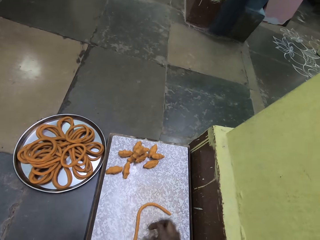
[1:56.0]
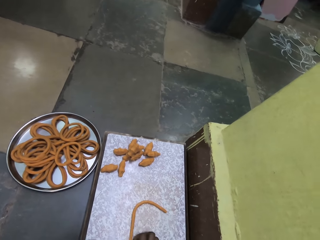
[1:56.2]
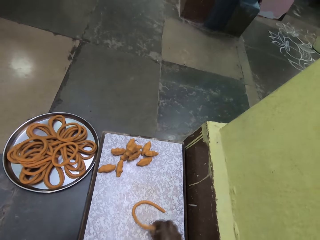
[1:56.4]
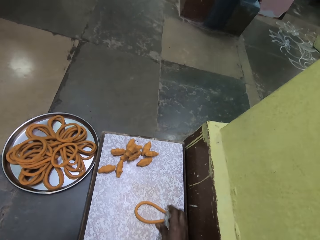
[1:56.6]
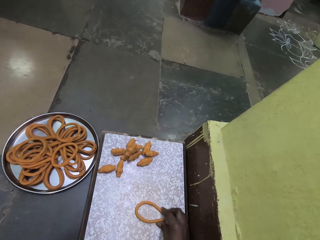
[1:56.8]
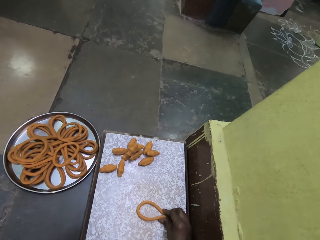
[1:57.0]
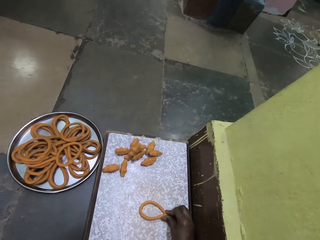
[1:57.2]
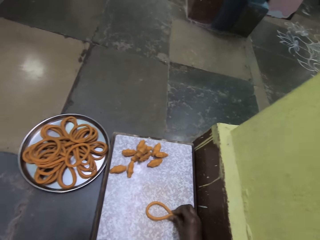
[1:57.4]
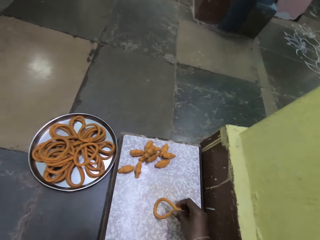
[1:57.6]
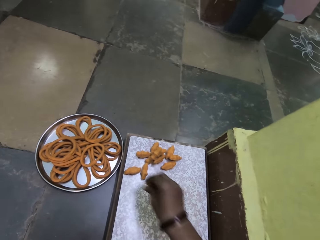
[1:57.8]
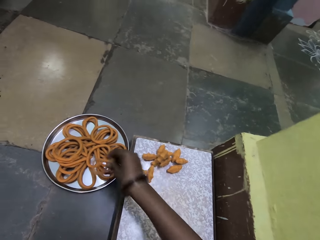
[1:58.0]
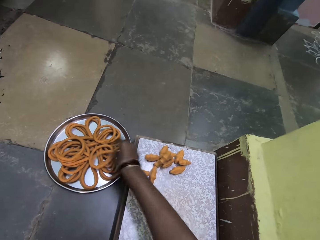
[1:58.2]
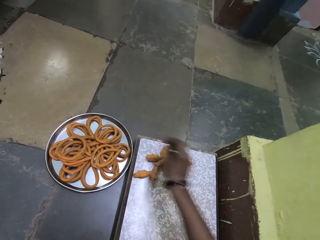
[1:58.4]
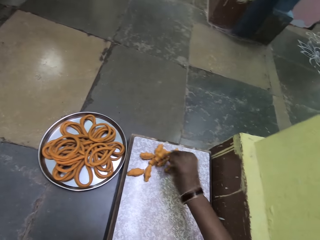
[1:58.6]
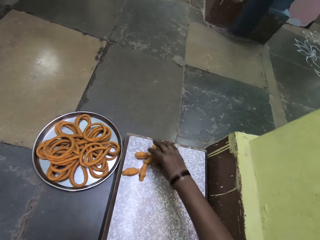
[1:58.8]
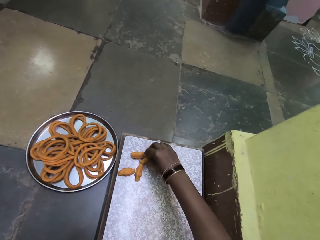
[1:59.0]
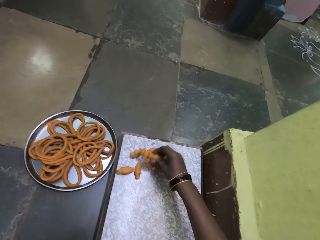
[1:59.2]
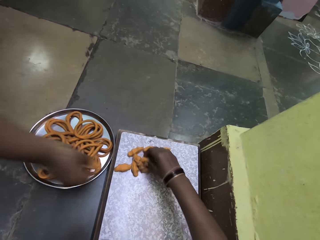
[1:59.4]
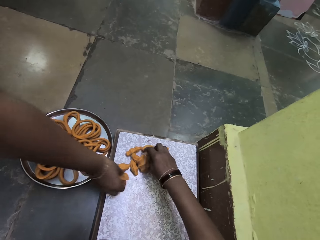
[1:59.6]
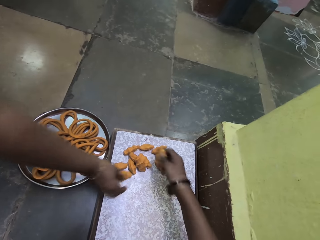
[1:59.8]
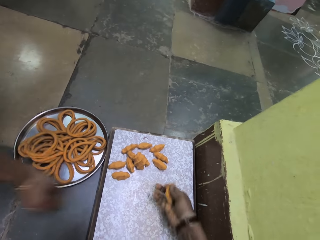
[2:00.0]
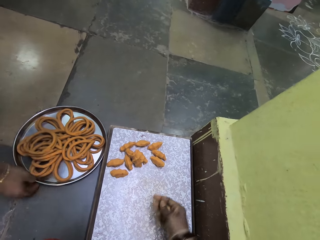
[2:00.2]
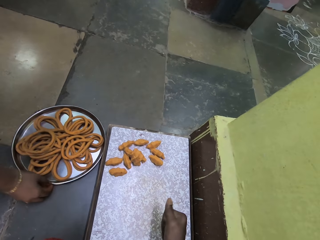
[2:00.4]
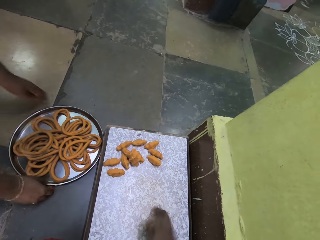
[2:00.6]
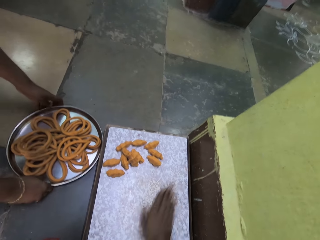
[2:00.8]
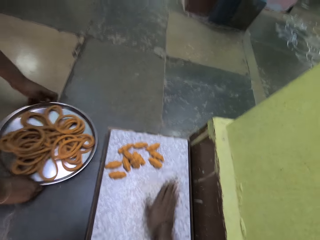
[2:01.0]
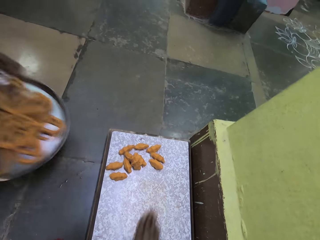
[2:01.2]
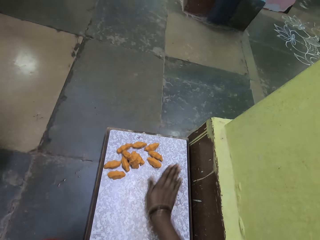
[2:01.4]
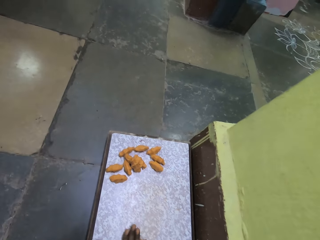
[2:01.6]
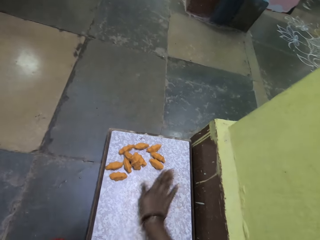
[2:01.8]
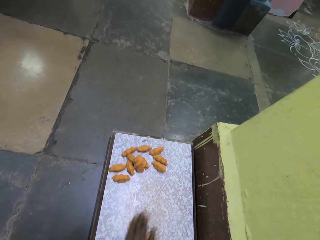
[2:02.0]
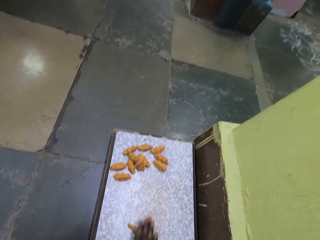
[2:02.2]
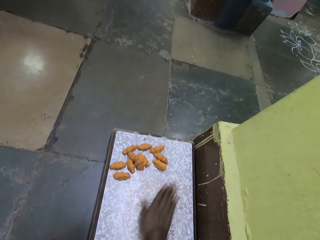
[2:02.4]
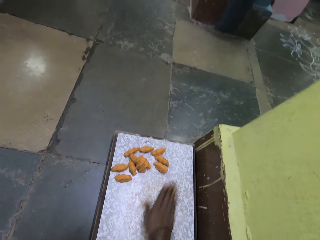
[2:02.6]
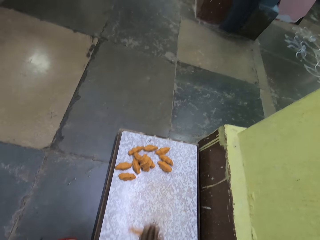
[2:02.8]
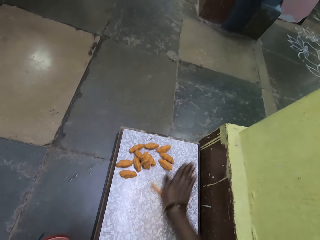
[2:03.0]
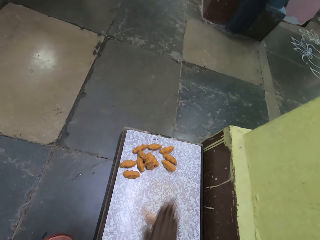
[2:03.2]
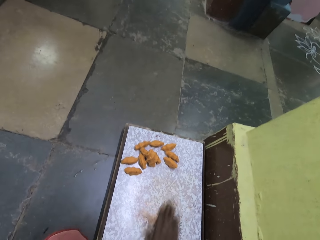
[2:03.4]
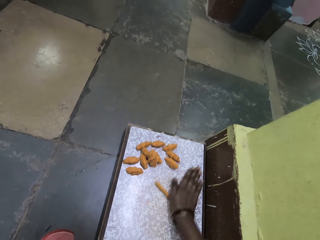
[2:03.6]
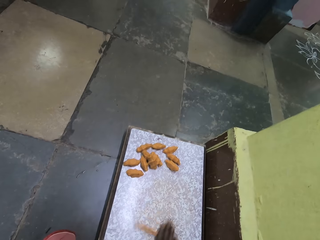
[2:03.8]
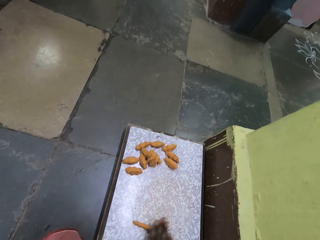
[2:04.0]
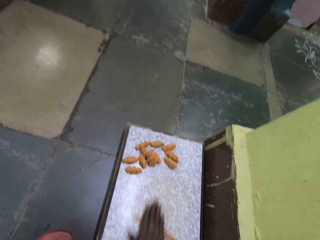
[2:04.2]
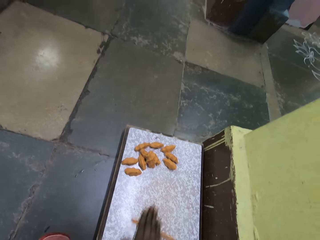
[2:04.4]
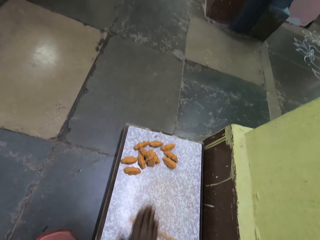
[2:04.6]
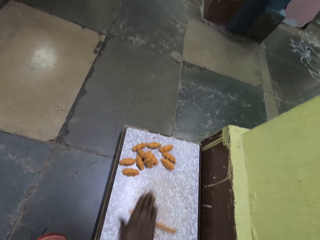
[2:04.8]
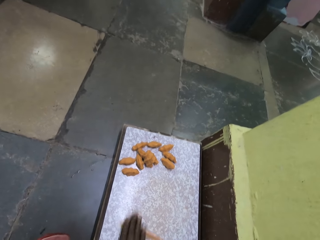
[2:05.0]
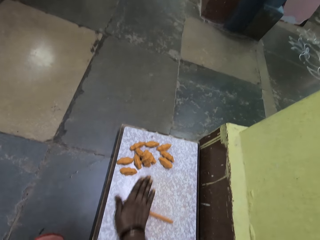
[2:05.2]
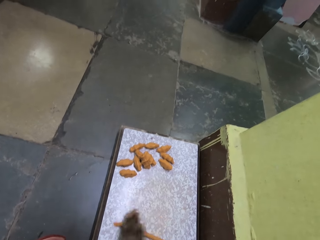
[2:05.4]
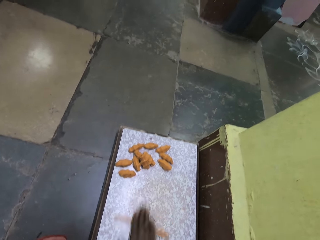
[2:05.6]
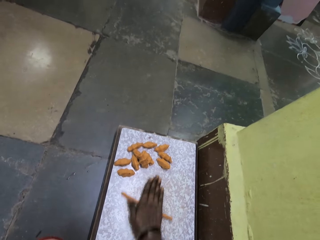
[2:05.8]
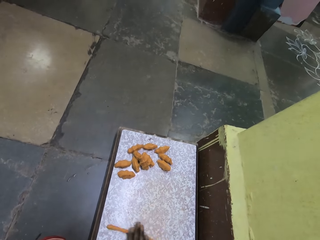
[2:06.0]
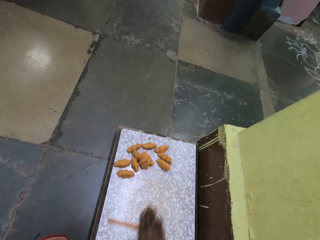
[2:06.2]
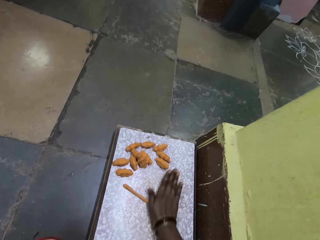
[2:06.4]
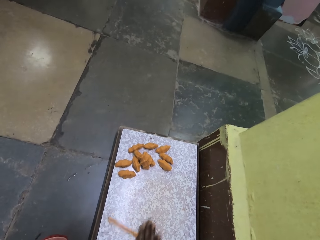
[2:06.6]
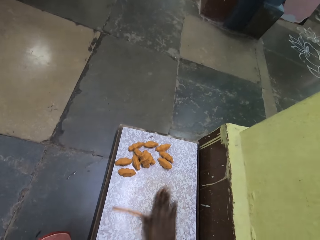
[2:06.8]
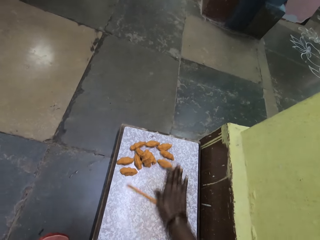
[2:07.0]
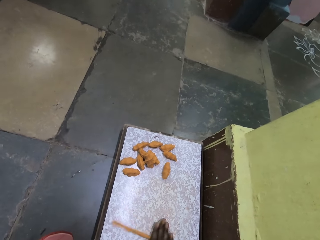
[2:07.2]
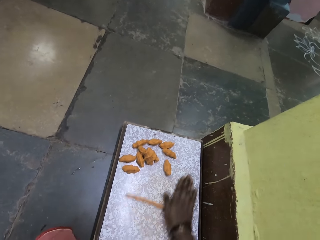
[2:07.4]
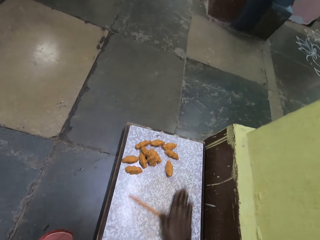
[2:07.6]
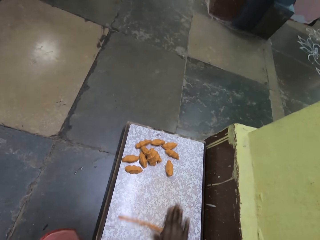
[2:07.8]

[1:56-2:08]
The camera wearer folds the dough. They pick up the dough with her right hand and drop the dough with her right hand. They put the spaghetti on the platter. They pick up the wheat dough with her right hand. They rub the dough against his right hand. They roll the wheat dough.

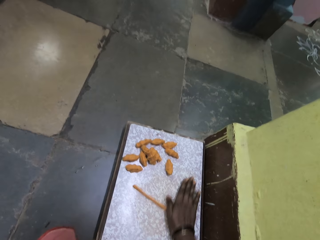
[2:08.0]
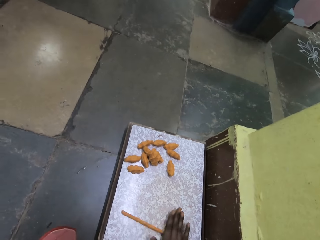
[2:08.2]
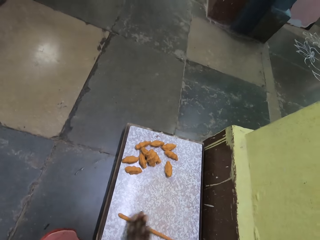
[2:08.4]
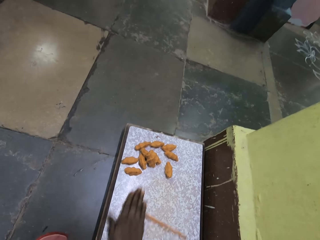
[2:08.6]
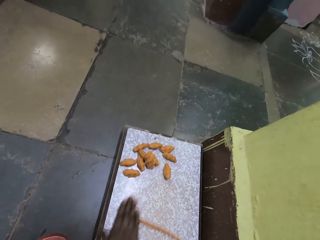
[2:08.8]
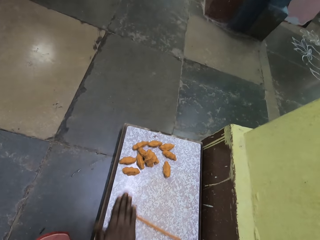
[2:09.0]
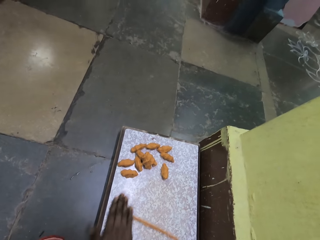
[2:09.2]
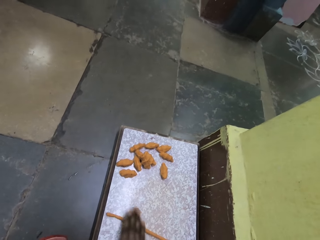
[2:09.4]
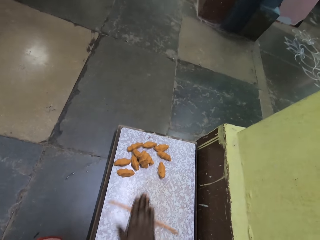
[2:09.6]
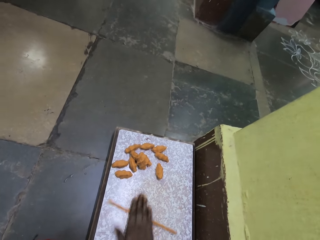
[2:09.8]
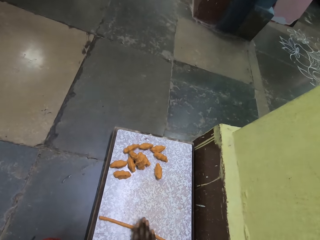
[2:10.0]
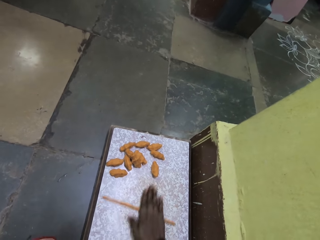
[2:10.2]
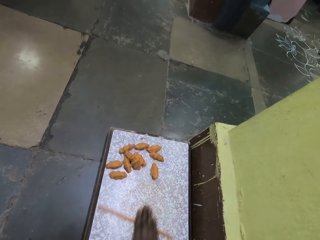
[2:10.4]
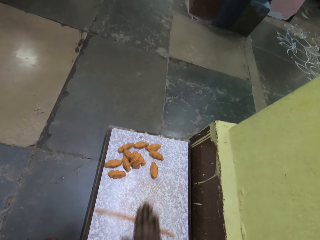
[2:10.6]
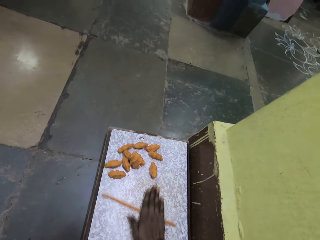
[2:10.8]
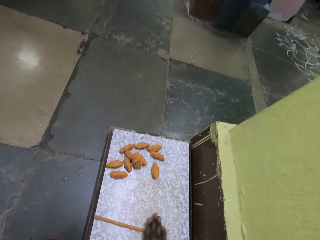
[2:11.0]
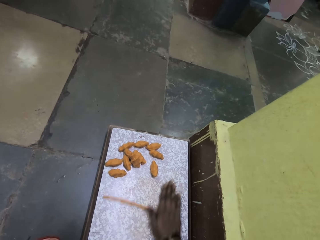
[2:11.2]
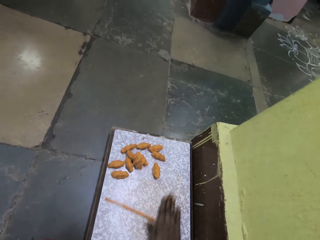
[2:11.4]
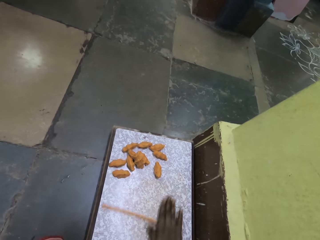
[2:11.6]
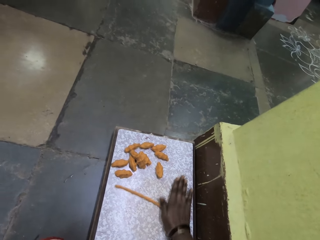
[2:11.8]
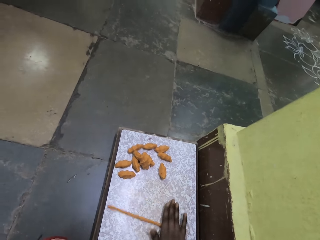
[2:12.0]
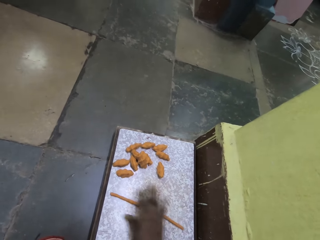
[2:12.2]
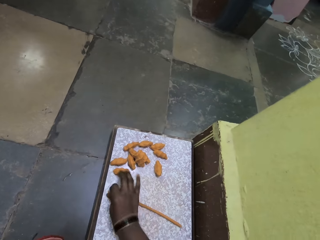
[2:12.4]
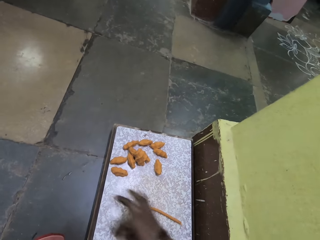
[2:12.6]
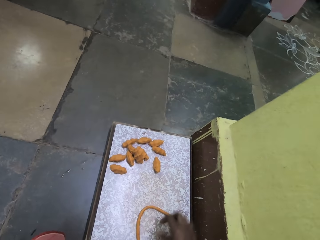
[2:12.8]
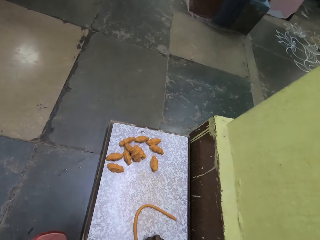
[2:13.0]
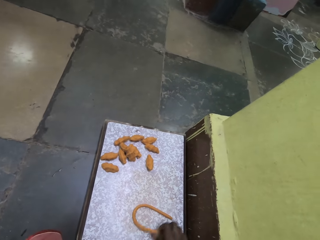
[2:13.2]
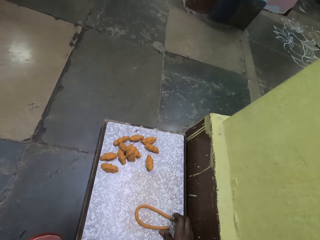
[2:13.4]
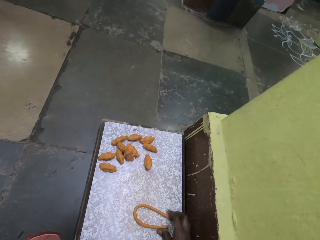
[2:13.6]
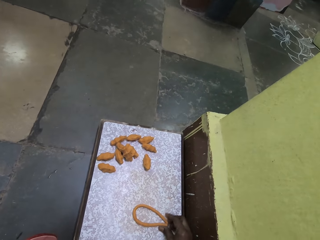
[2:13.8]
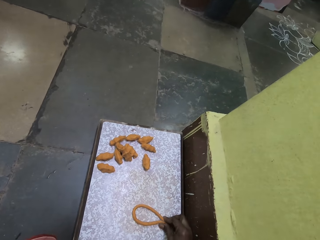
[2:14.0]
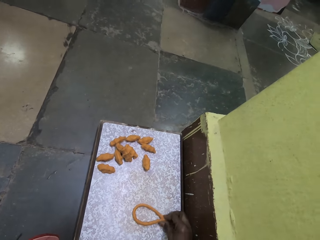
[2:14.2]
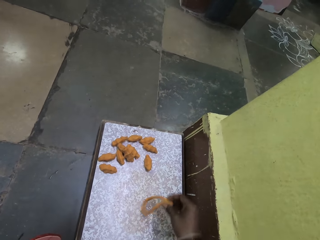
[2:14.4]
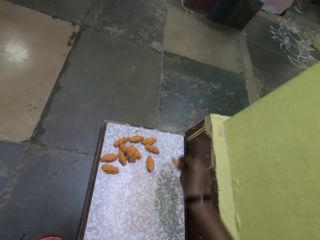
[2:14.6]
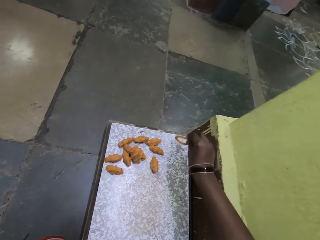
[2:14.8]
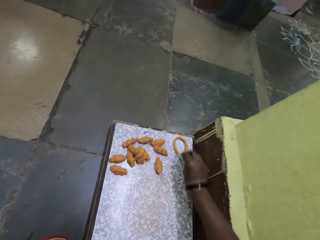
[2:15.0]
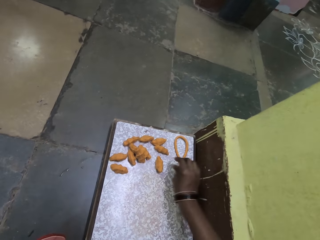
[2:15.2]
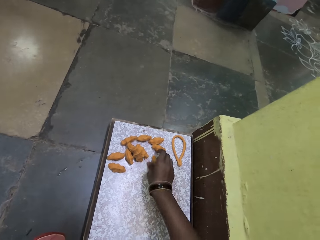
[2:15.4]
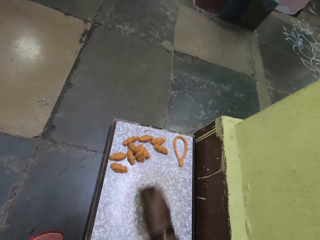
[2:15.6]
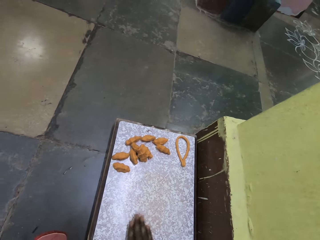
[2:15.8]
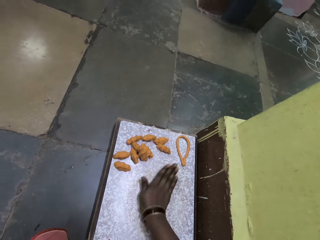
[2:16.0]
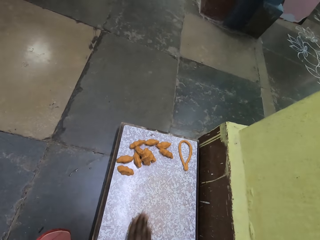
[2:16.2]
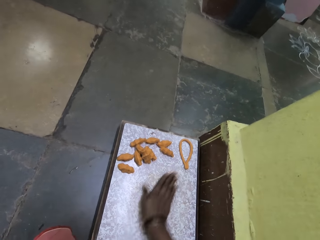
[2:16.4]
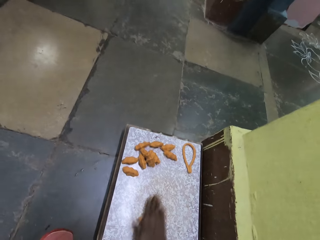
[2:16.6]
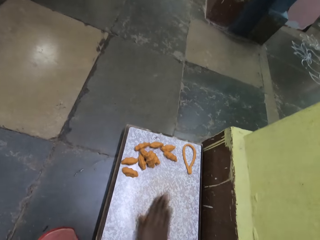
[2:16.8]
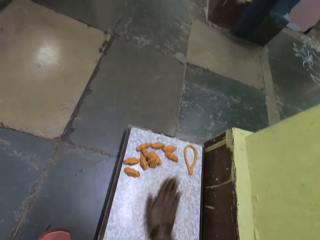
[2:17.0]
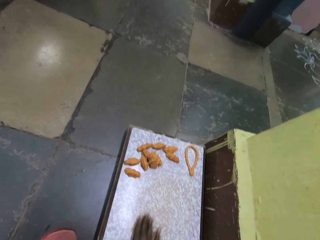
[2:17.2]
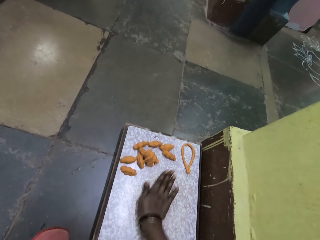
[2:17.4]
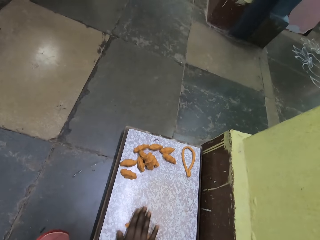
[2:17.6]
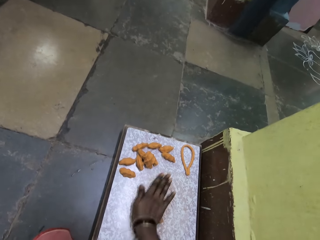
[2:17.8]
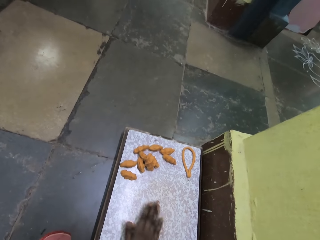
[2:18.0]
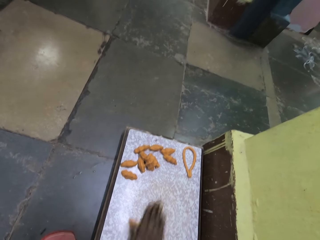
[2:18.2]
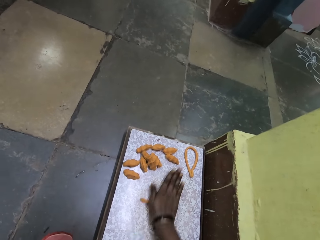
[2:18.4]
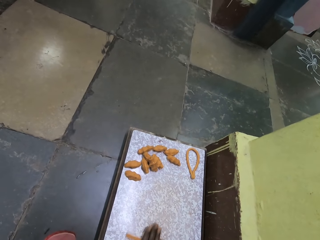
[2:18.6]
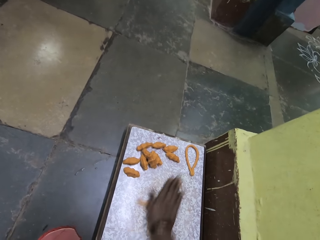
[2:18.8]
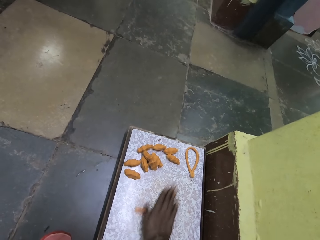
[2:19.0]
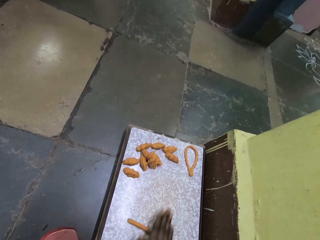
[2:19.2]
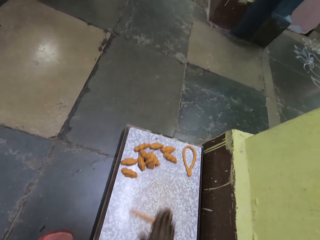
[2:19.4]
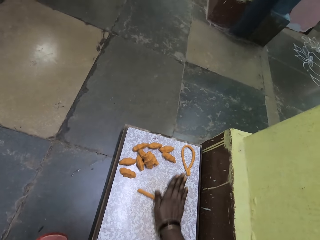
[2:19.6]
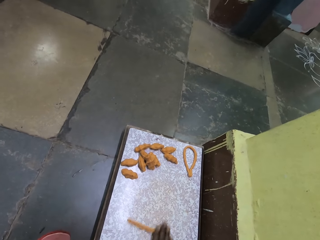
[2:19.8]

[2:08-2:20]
The camera wearer folds the wheat dough. They pick up the wheat dough with her right hand and drop the dough with her right hand. They put the spaghetti on the table. They rub the dough against his right hand. They roll the wheat dough.
